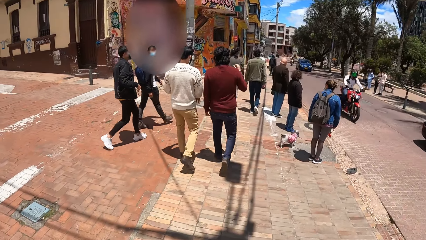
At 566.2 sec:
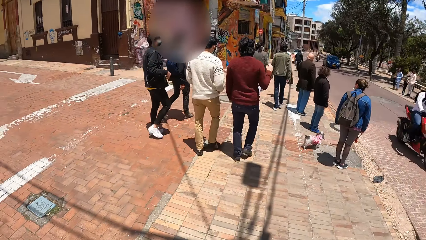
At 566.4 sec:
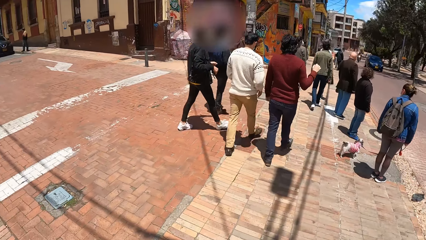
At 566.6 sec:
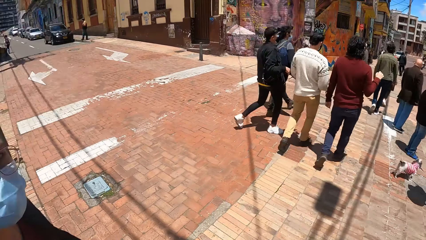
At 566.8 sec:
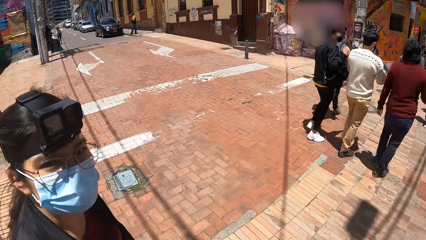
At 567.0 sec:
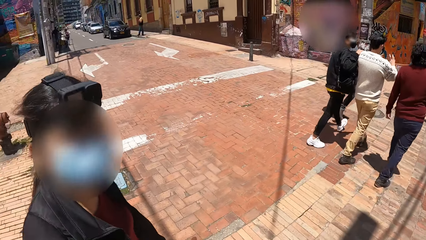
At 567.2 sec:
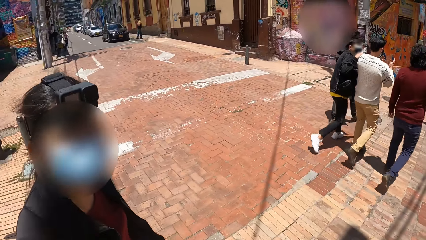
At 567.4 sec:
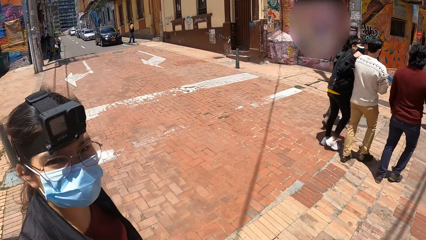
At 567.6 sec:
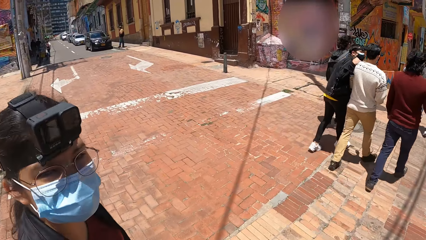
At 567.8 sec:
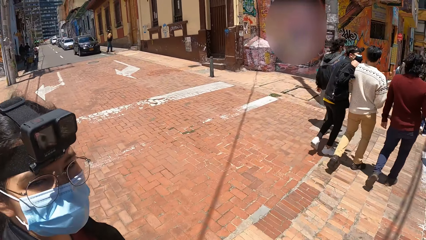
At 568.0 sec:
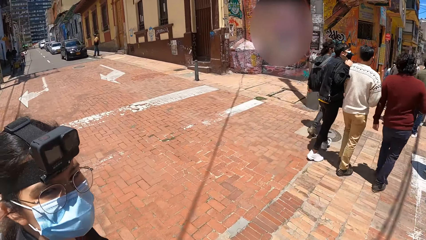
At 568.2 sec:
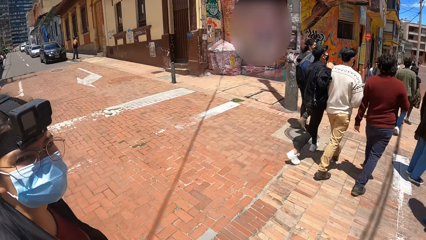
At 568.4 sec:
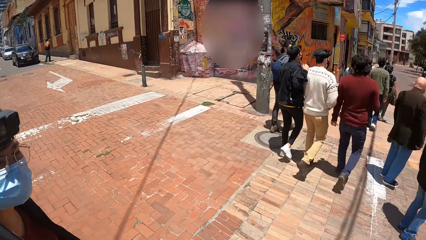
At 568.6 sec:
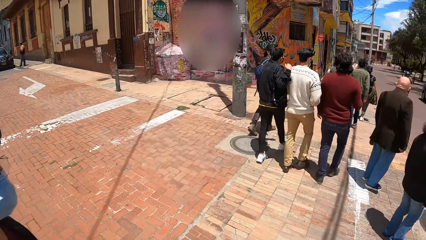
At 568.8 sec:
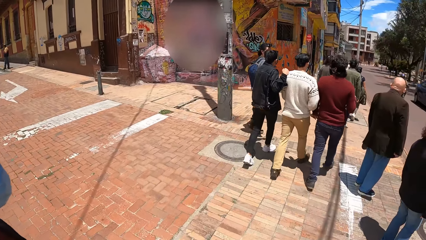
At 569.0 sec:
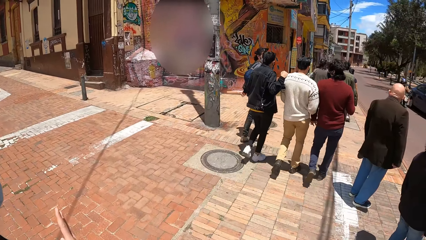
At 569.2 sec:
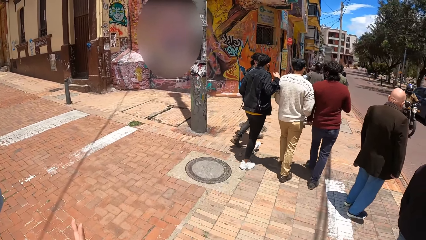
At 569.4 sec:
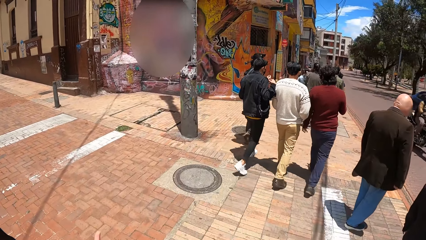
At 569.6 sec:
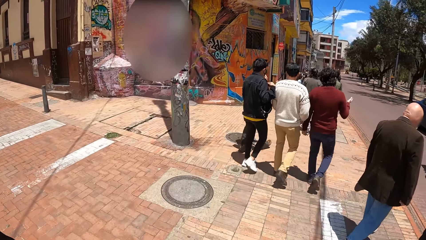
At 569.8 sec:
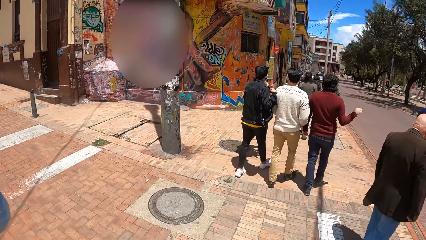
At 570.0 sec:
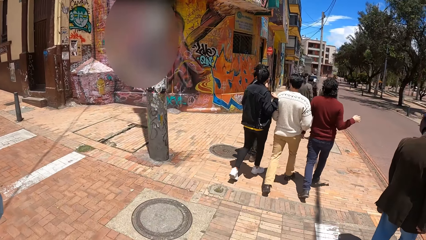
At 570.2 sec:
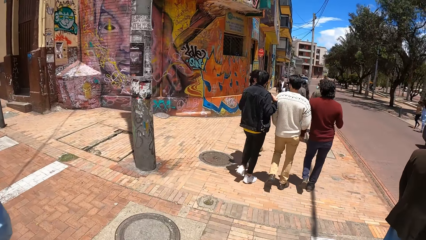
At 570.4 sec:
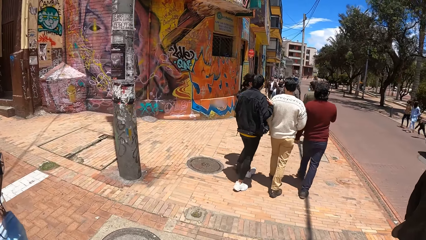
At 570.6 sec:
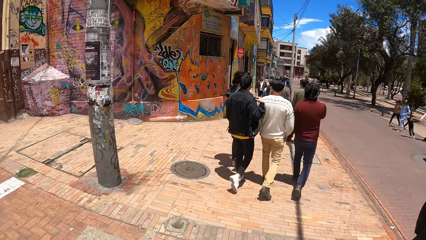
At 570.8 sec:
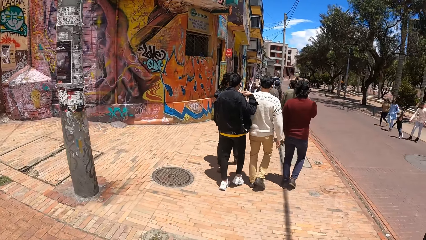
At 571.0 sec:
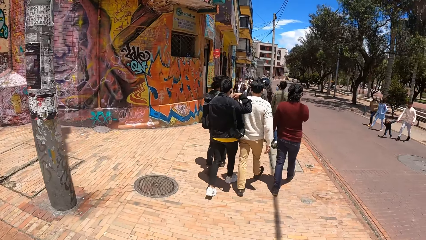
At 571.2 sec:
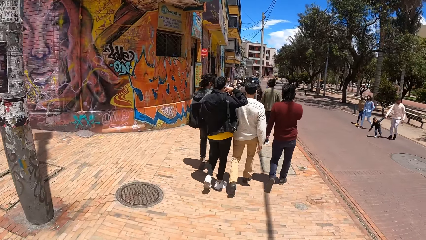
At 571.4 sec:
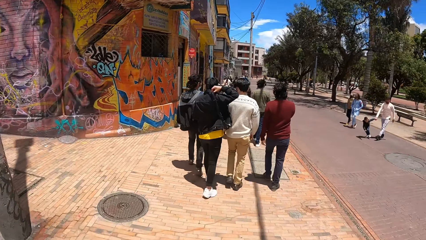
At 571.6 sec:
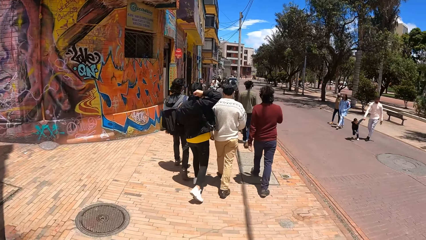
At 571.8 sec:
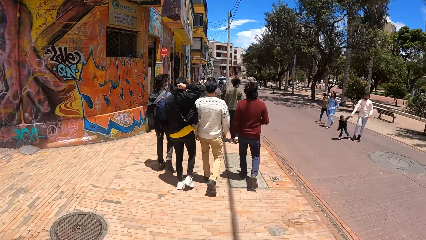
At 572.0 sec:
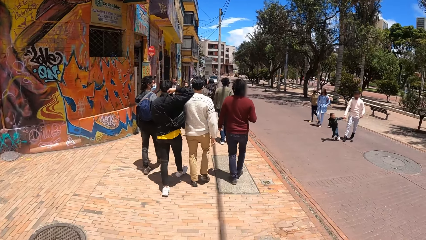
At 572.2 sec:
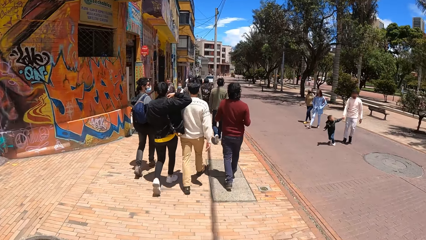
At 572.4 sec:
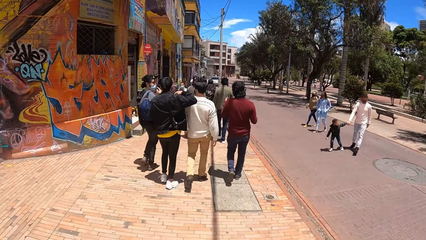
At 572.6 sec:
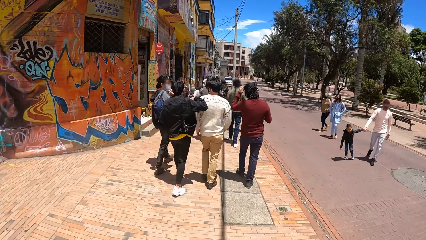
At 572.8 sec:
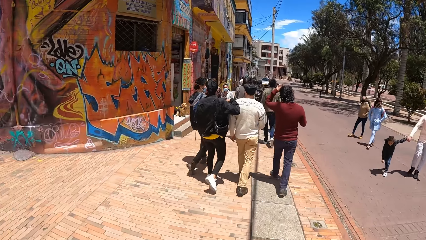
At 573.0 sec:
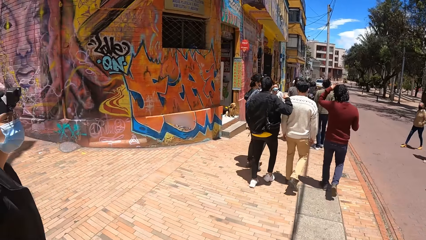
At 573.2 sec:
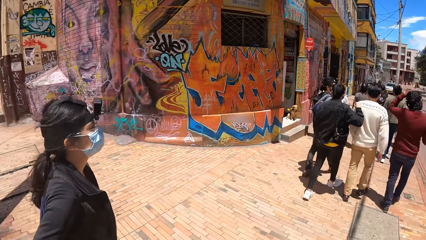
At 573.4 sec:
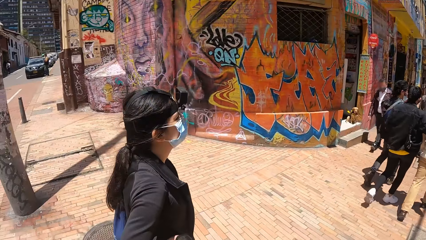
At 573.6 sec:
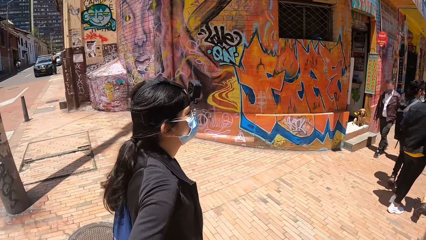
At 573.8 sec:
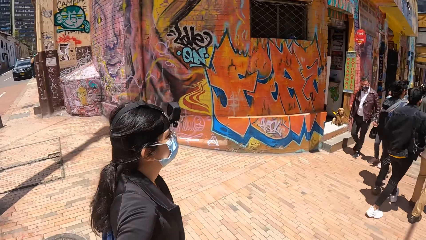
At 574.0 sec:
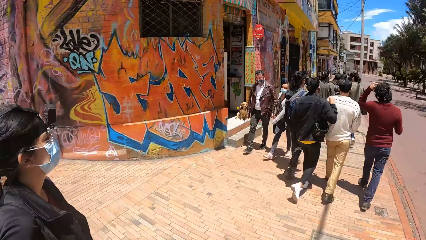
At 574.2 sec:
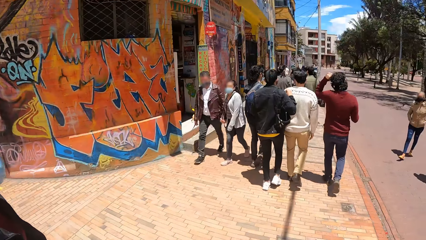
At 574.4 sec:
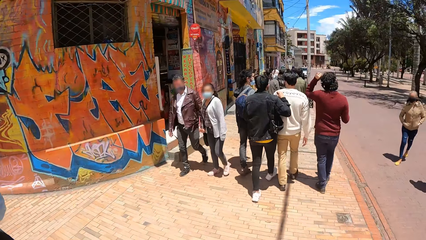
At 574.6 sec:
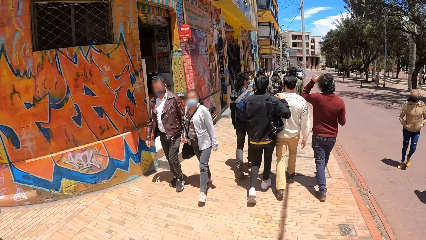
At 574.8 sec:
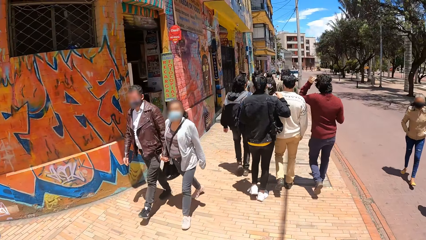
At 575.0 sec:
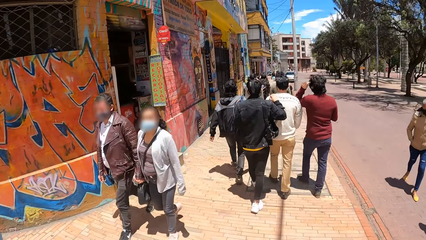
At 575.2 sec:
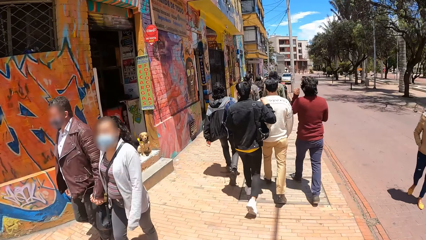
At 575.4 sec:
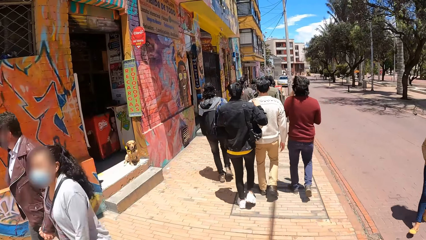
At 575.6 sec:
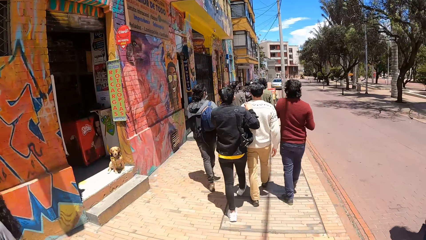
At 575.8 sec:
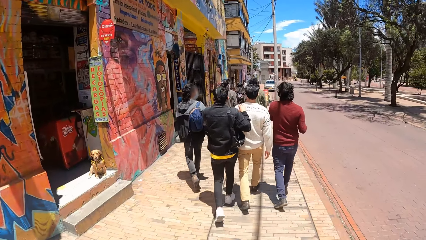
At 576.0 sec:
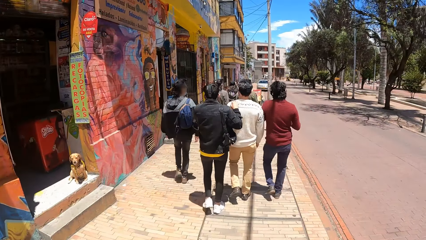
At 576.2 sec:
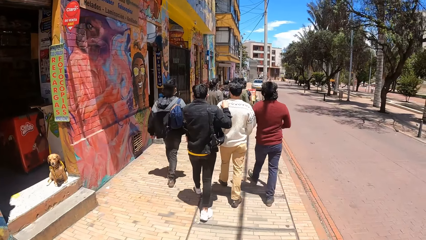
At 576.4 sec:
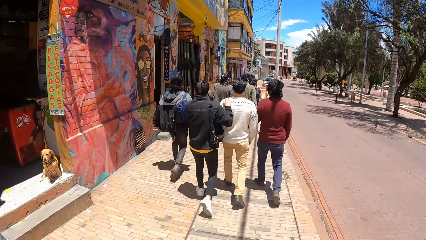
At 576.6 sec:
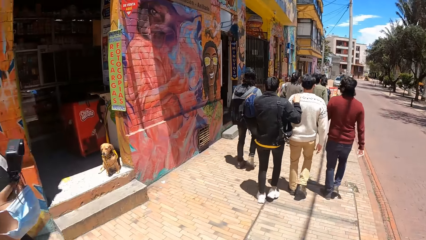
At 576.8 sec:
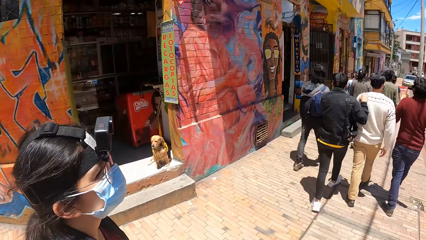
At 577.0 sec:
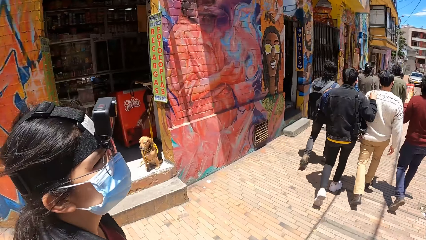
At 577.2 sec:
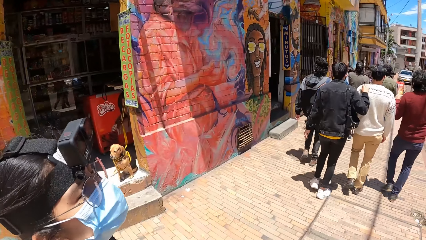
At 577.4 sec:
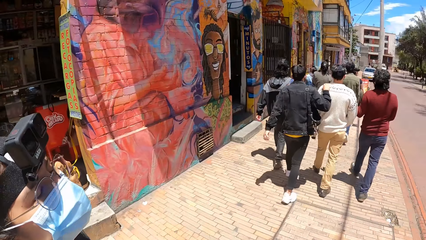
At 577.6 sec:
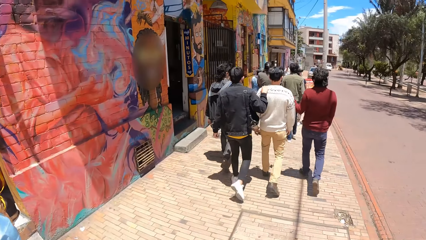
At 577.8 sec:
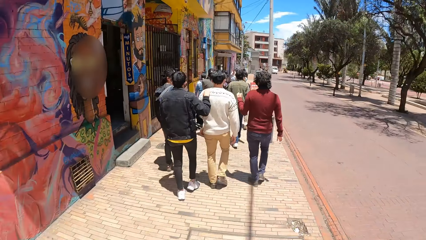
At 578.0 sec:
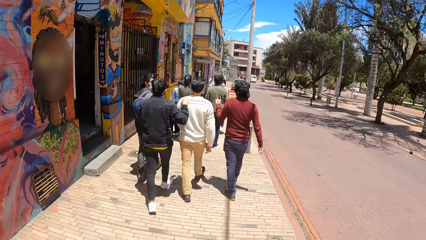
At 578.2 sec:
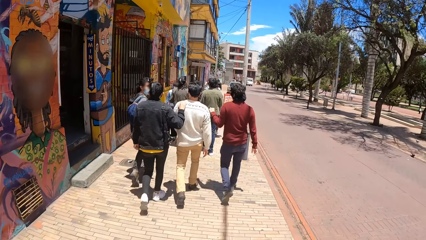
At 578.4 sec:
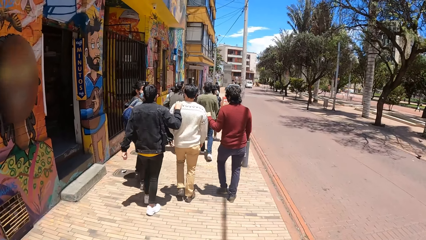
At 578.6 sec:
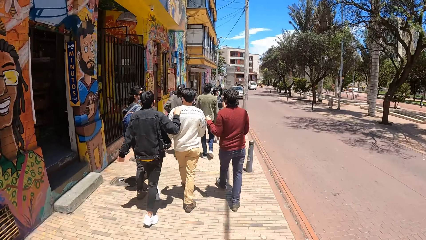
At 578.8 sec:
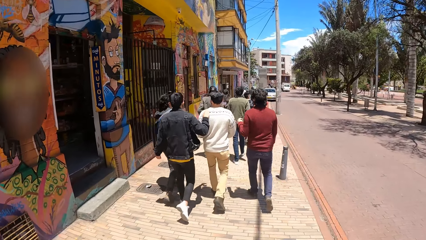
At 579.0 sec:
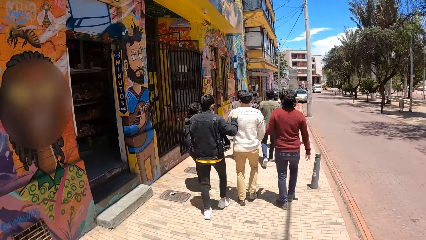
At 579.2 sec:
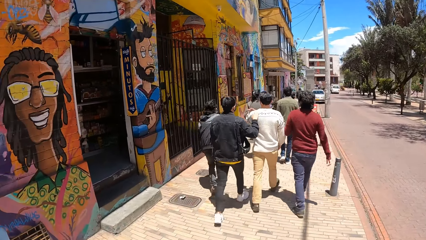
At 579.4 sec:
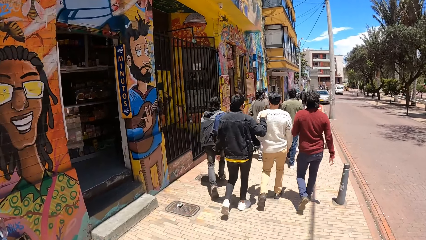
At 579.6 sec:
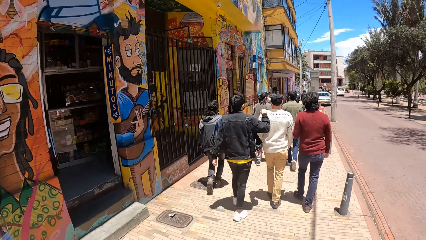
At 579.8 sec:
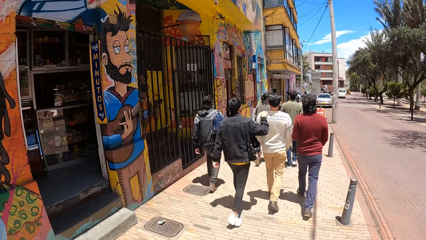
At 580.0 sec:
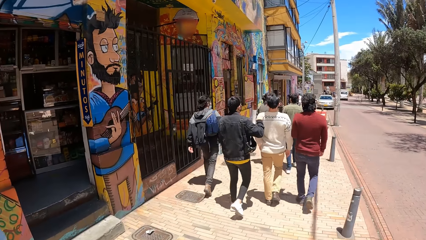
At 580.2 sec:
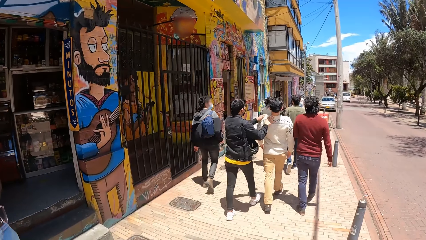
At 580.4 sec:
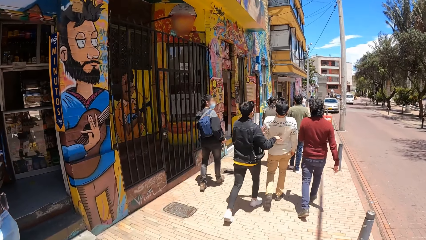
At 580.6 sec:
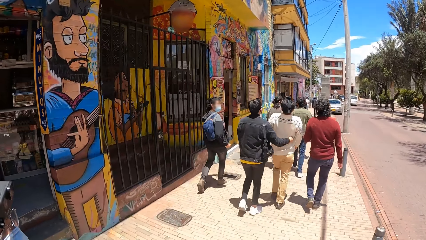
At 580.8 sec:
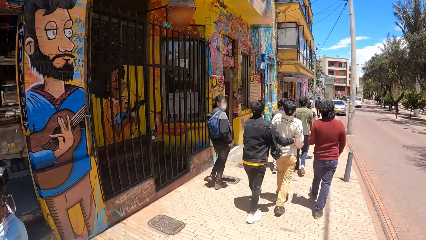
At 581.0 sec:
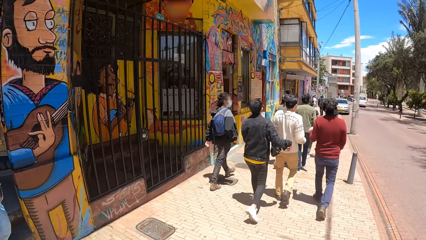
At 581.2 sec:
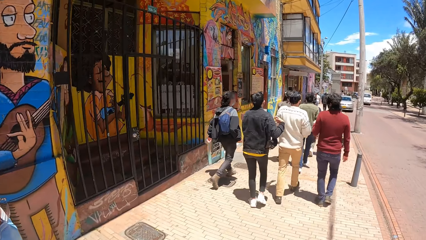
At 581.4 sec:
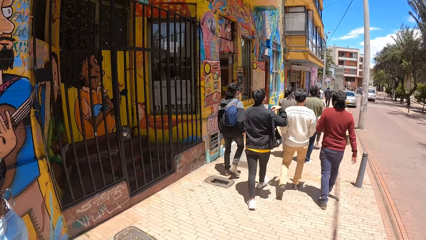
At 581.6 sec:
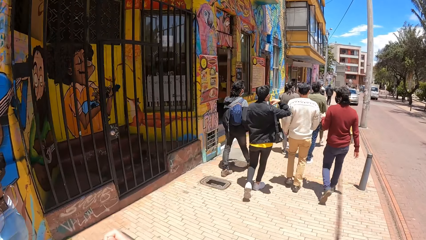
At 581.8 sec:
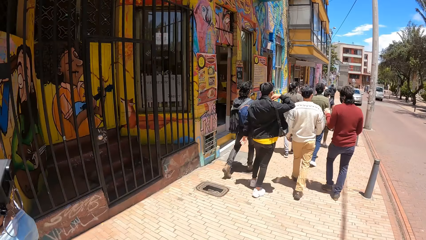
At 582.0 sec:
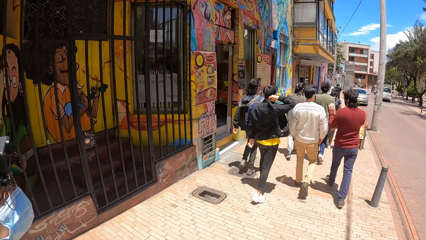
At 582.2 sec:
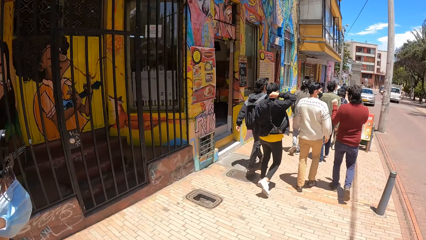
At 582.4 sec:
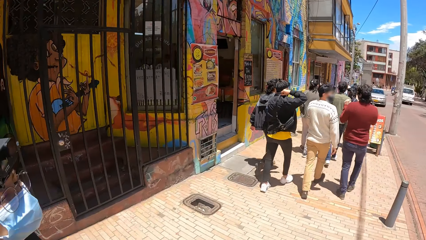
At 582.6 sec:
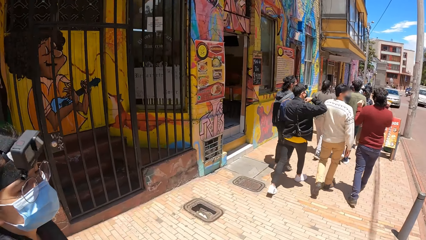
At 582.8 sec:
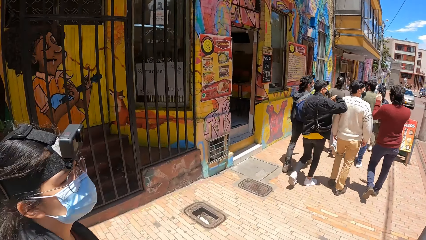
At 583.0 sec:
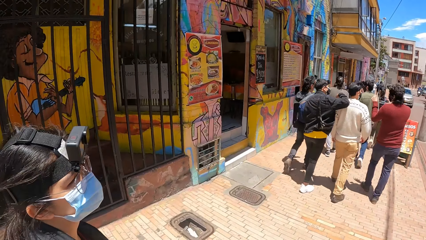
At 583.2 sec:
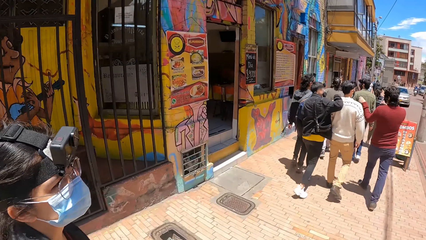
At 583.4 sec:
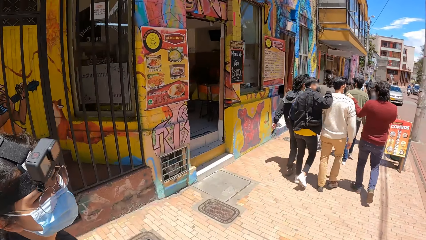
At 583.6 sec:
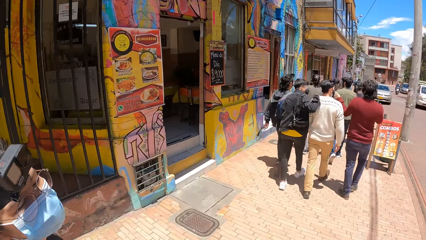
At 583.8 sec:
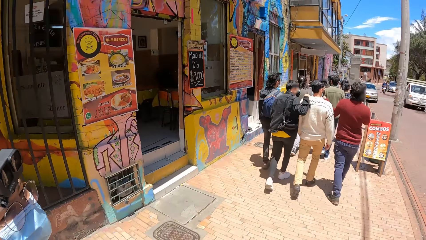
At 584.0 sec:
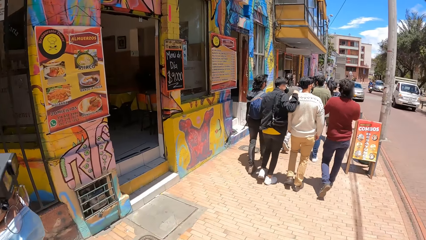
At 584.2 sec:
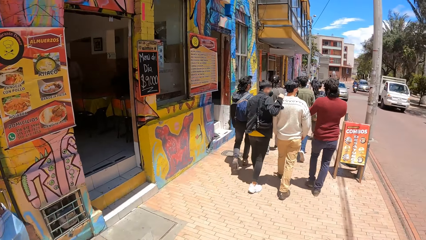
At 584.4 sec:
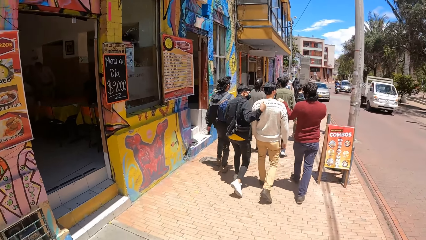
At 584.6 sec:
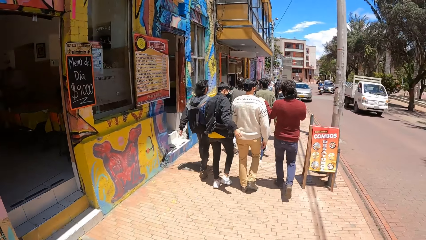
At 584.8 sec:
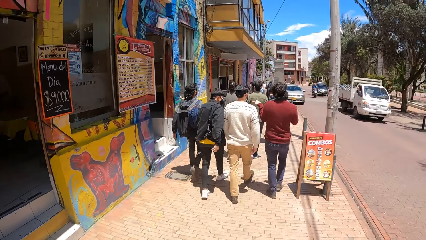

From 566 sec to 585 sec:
The camera wearer looks at a woman. The woman crosses the road. The camera wearer crosses the road. They walk around. The woman walks on the sidewalk. The camera wearer walks on the sidewalk.
